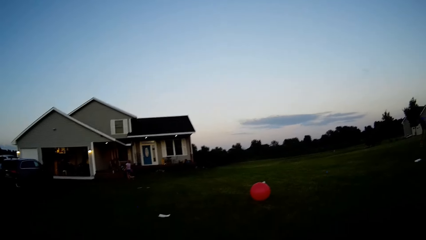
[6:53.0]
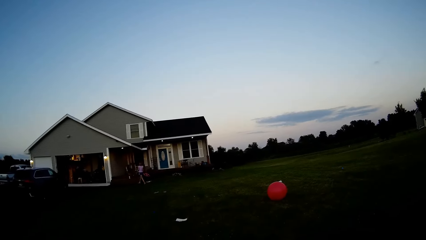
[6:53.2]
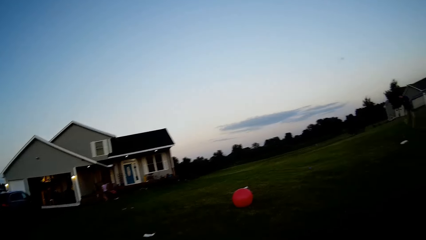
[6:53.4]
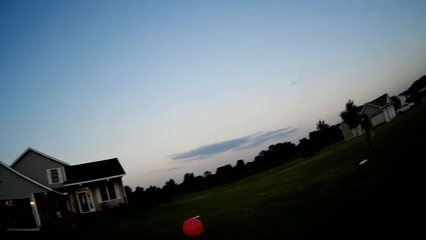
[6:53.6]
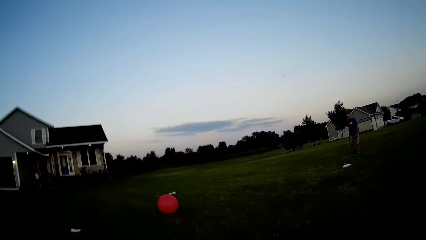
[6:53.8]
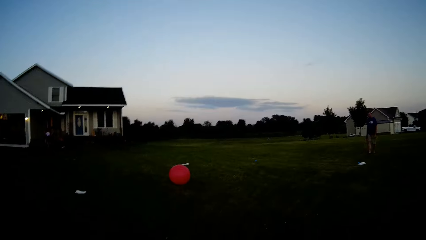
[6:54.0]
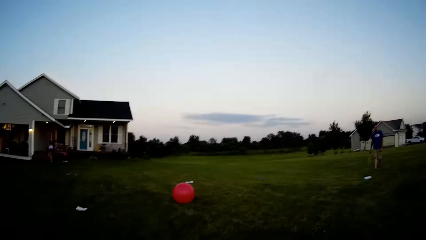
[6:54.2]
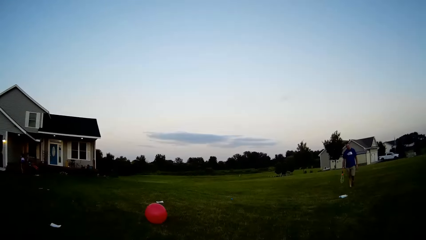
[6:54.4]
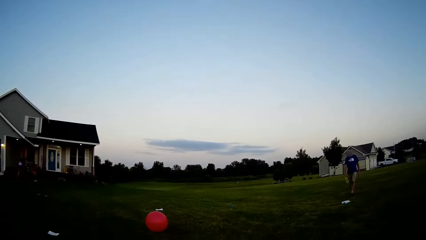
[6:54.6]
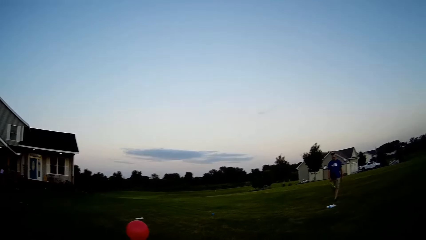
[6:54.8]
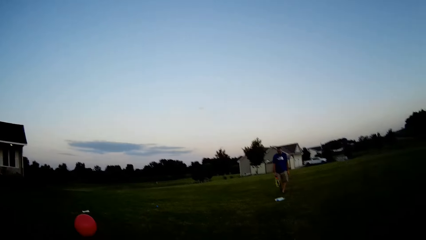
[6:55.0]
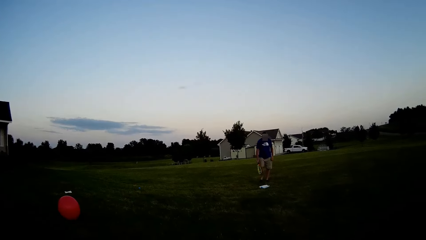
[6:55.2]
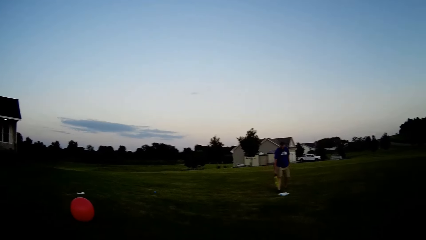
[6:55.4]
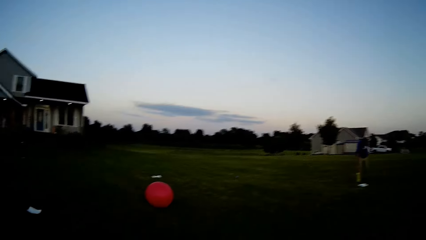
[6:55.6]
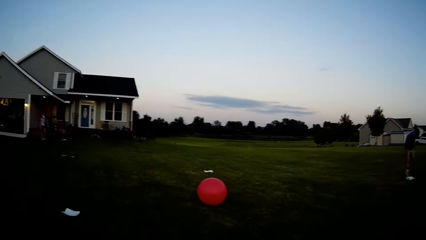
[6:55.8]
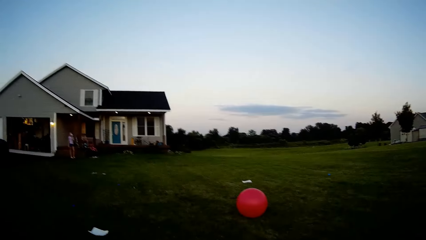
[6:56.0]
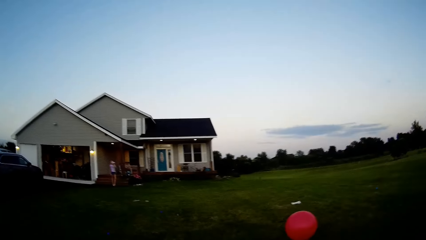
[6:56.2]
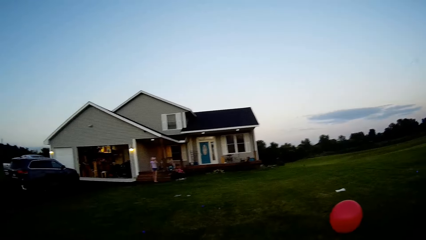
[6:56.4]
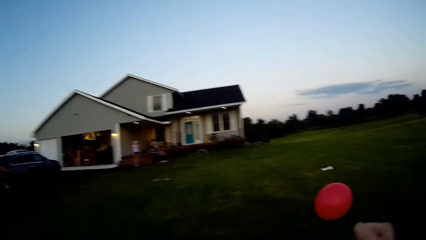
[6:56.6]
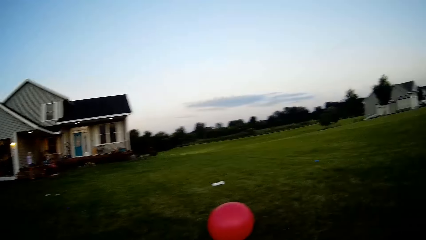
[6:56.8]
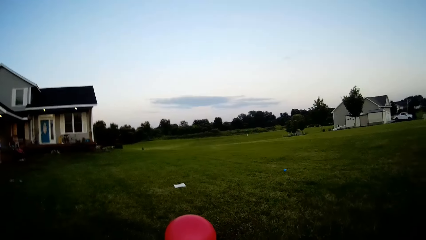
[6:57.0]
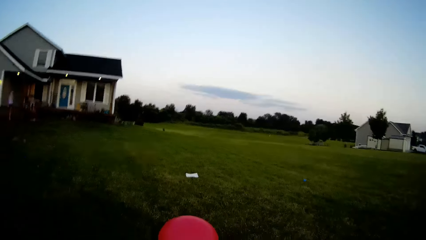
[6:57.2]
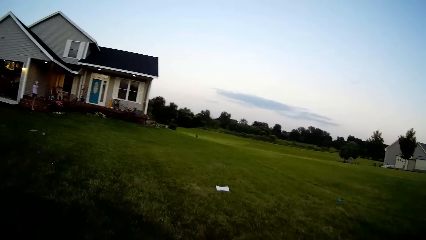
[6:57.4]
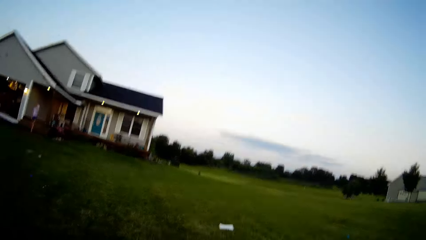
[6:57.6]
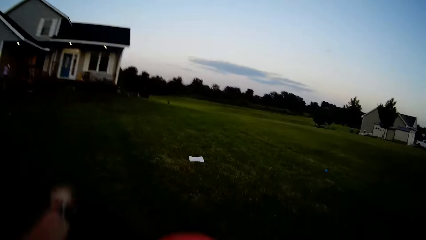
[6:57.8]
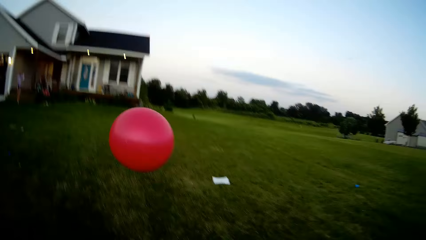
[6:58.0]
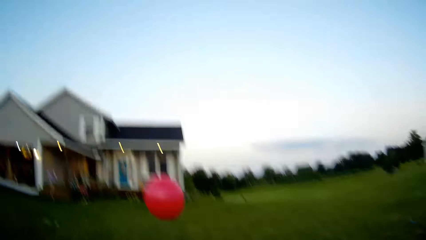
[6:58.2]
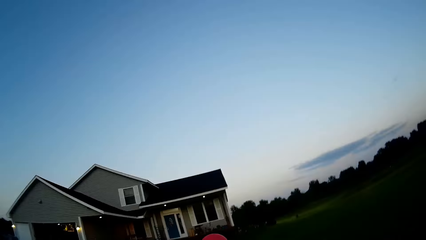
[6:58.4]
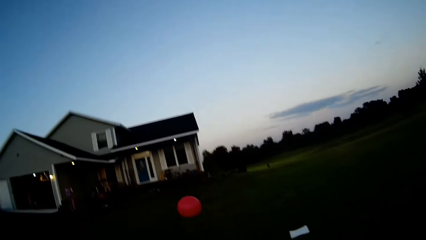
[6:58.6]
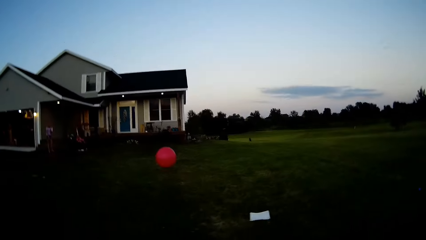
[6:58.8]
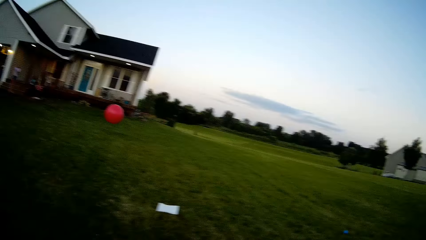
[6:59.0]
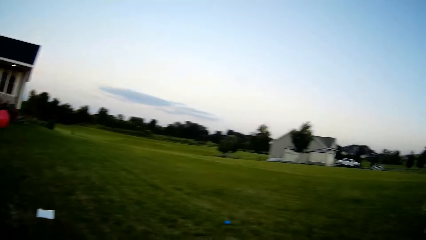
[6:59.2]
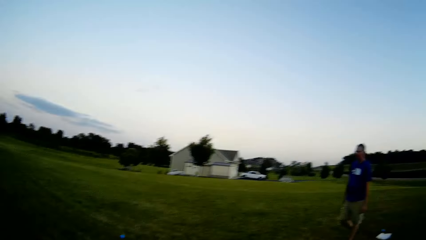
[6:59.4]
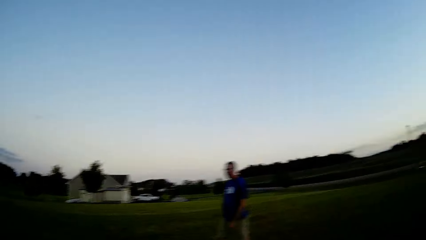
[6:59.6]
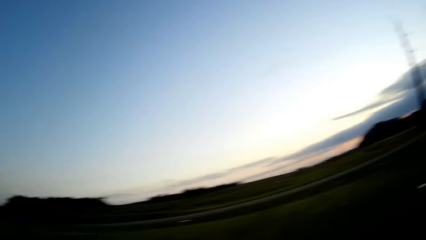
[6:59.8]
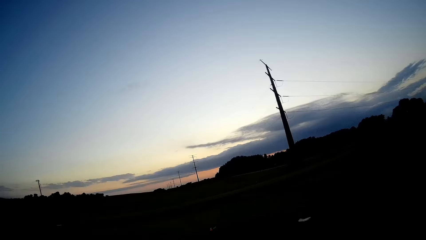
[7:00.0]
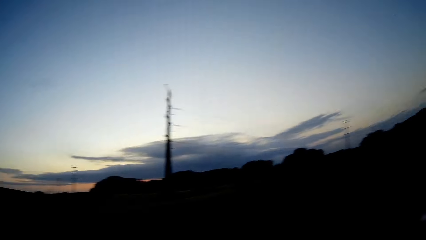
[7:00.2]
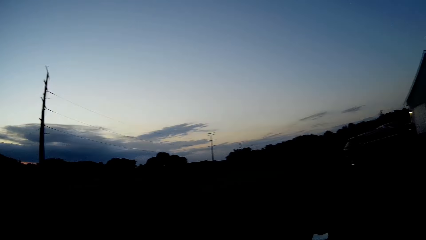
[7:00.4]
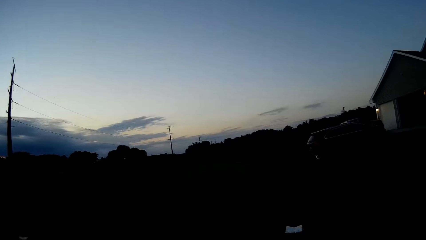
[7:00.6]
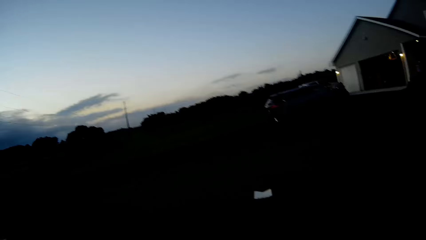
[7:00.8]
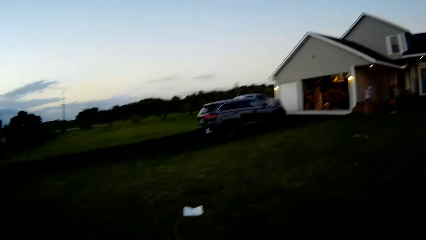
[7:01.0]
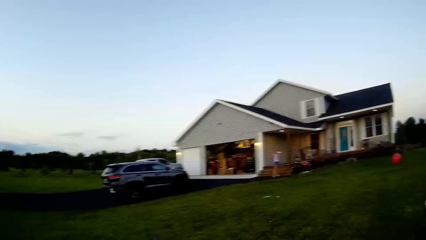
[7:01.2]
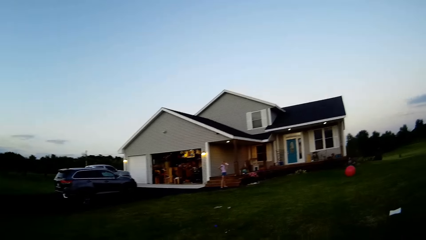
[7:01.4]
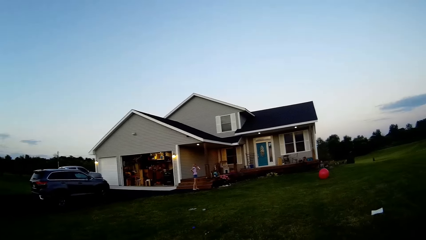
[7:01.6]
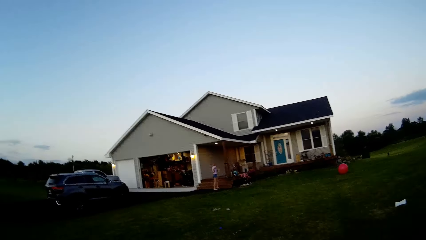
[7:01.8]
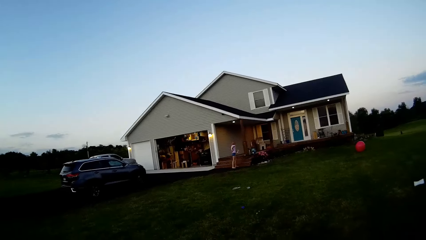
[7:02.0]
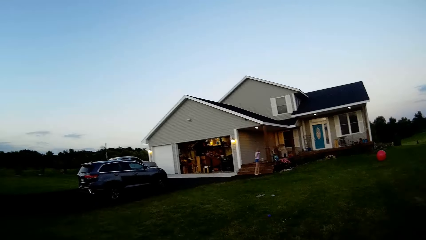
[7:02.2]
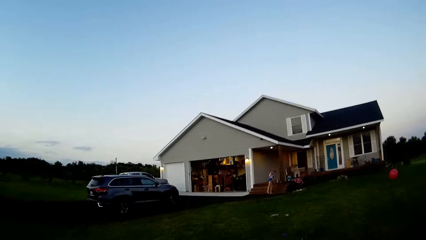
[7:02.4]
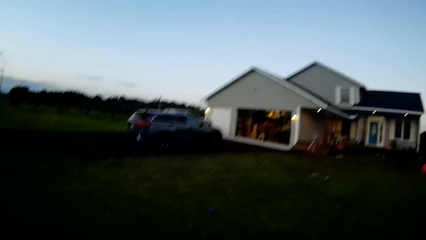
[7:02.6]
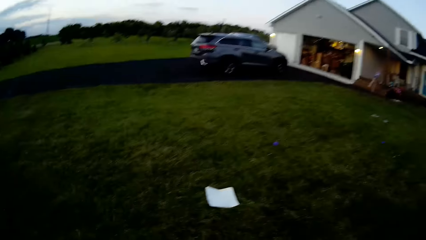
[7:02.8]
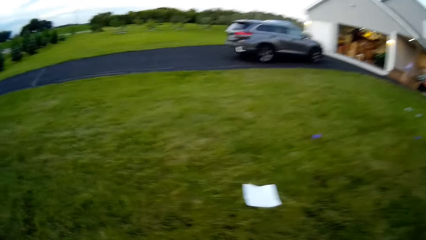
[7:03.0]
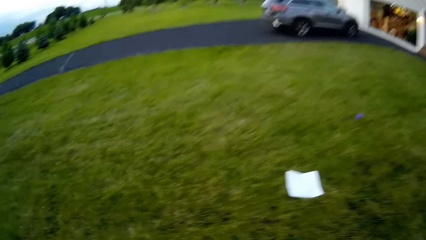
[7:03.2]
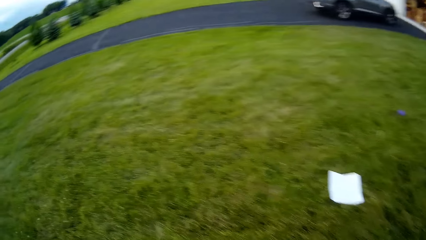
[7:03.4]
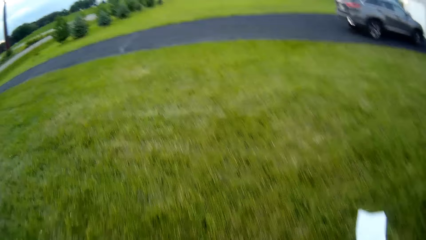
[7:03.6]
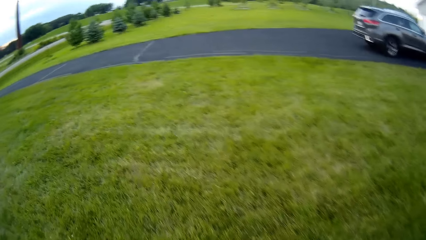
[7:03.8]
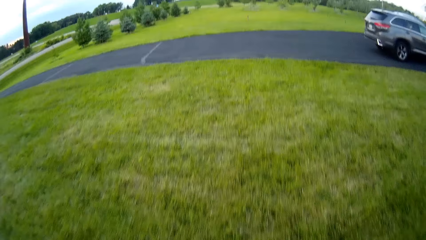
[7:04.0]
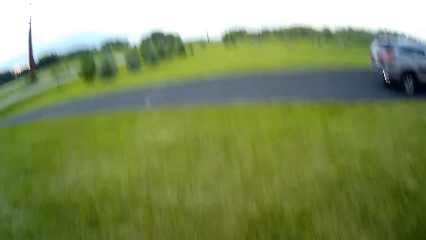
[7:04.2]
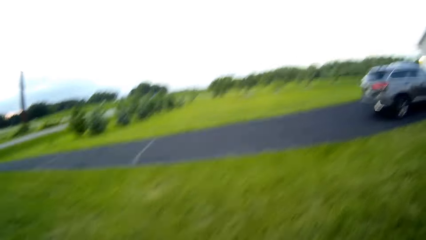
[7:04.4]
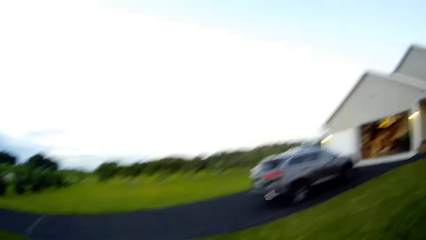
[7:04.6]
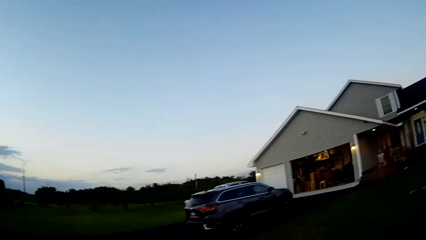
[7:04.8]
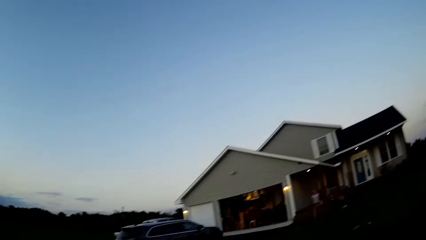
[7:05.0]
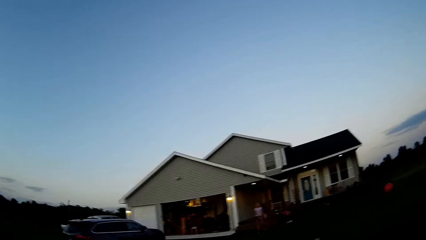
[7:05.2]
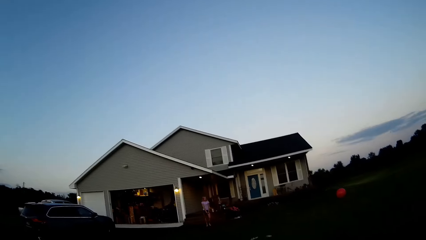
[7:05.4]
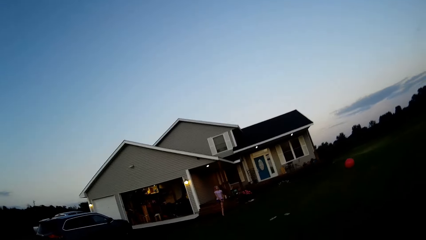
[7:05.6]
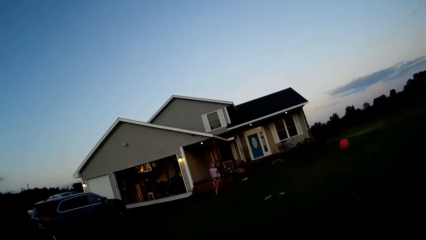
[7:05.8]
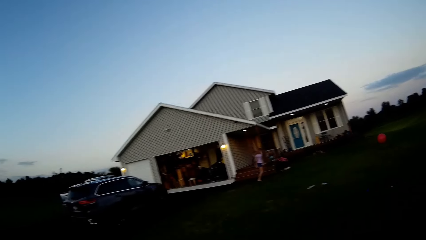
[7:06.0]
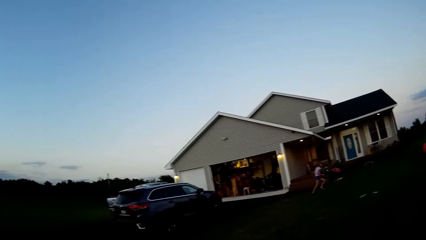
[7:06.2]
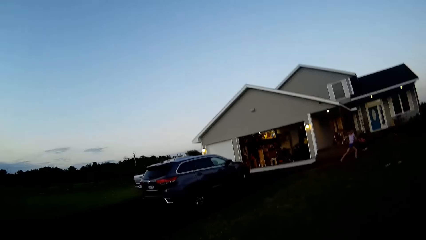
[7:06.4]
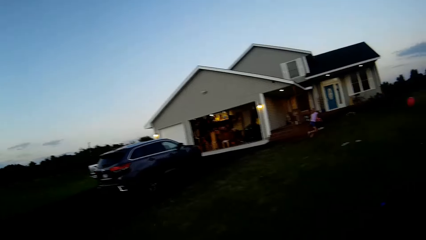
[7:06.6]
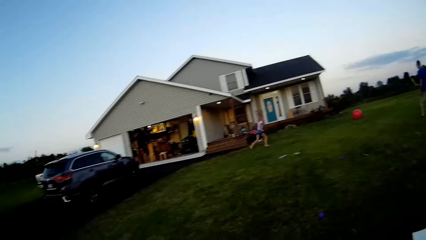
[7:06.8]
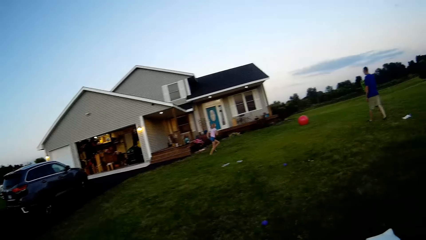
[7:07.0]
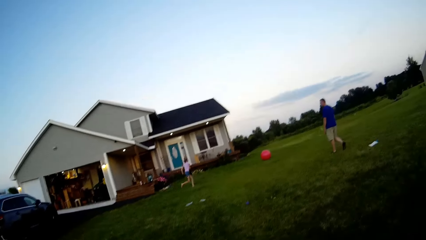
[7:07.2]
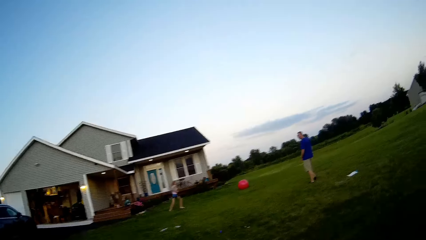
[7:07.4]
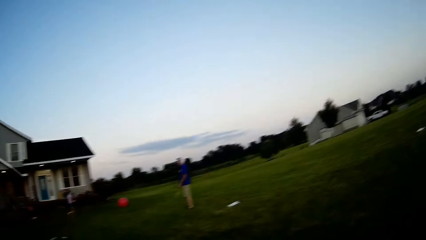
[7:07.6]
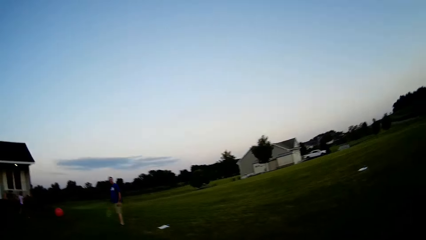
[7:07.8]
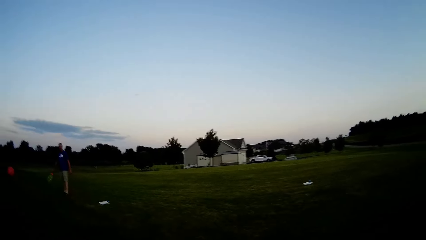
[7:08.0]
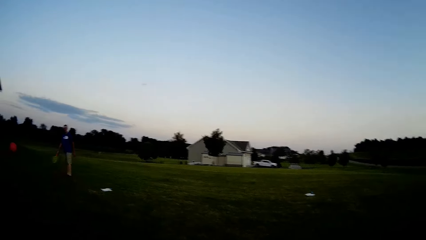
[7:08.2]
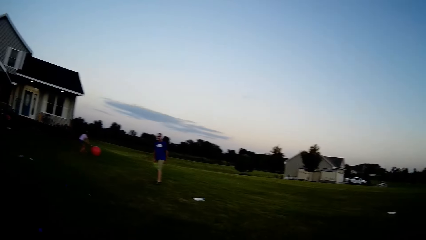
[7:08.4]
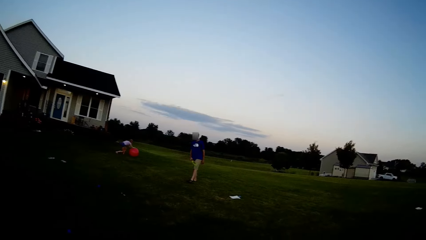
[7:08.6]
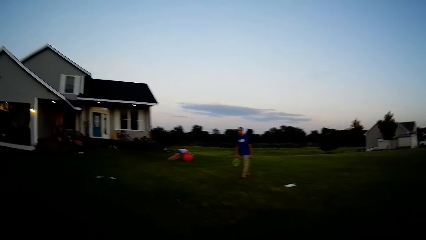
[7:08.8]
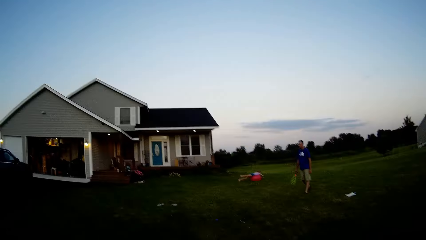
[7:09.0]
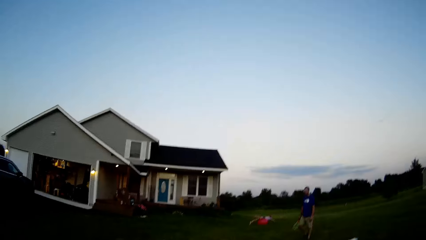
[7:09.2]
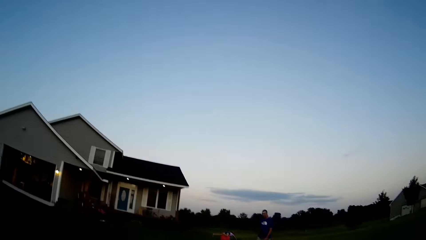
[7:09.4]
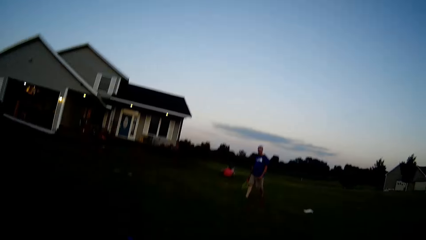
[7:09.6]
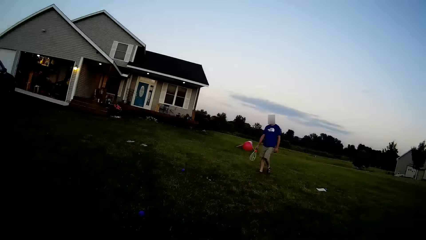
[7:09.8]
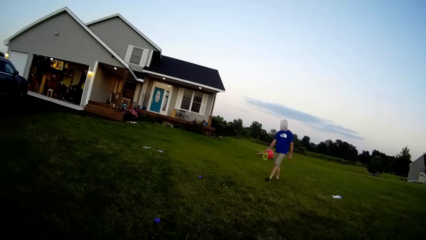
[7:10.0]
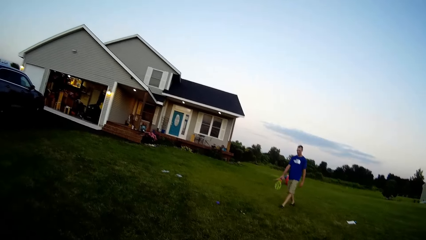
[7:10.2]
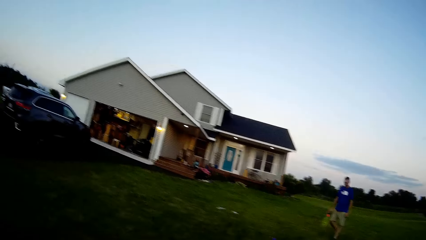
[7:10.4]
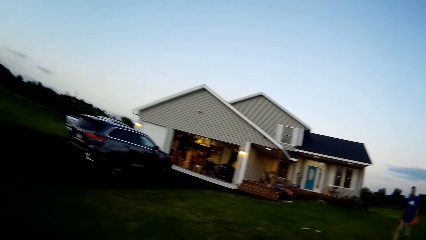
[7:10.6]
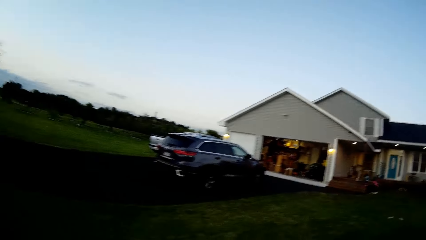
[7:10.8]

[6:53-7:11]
The camera wearer throws the balloon. They look around.
